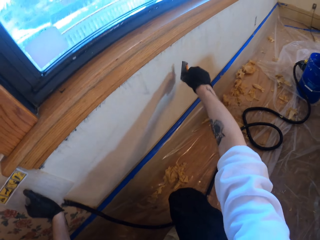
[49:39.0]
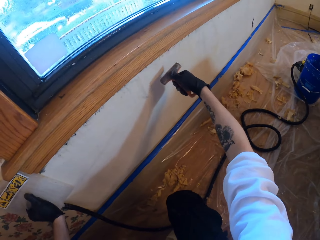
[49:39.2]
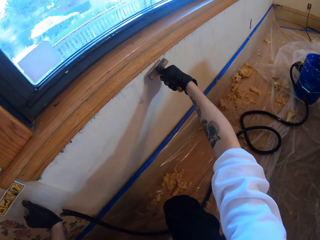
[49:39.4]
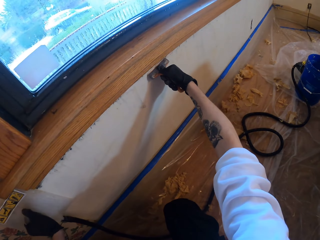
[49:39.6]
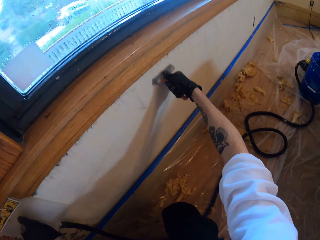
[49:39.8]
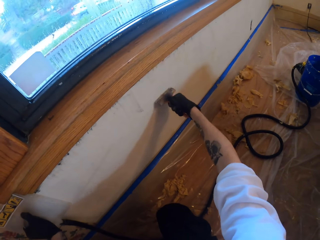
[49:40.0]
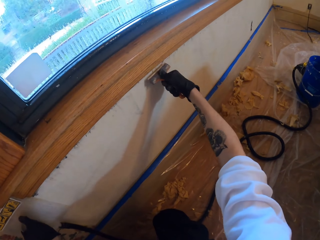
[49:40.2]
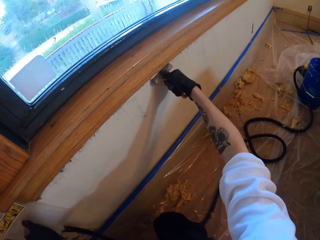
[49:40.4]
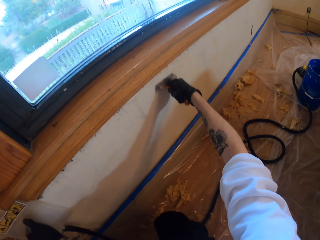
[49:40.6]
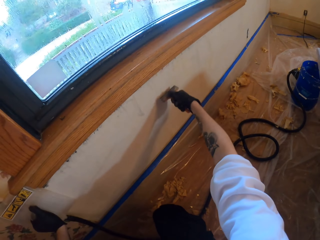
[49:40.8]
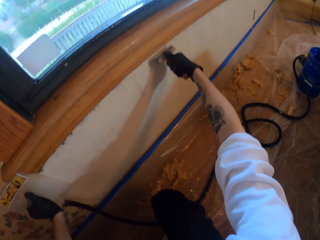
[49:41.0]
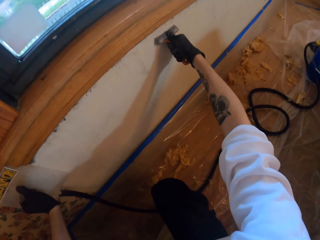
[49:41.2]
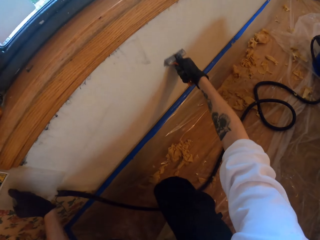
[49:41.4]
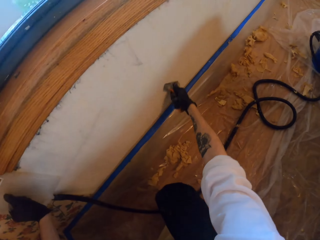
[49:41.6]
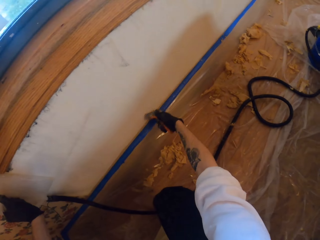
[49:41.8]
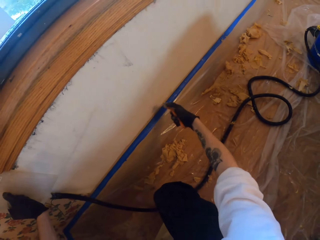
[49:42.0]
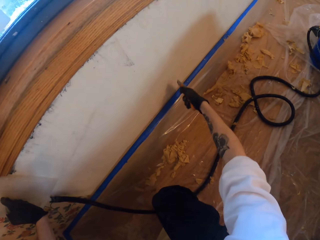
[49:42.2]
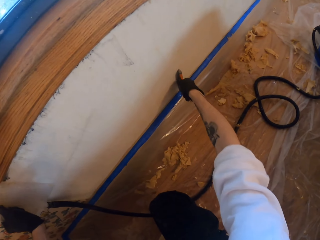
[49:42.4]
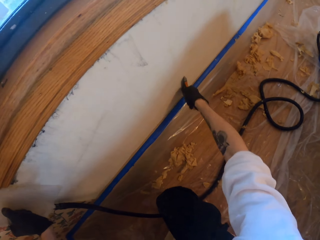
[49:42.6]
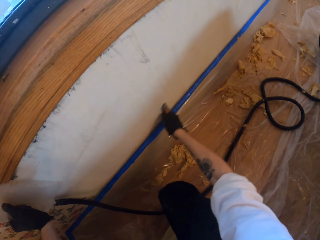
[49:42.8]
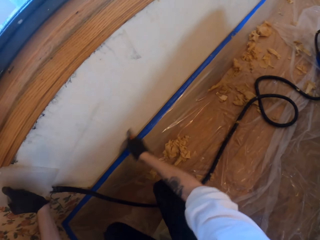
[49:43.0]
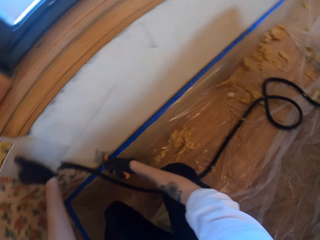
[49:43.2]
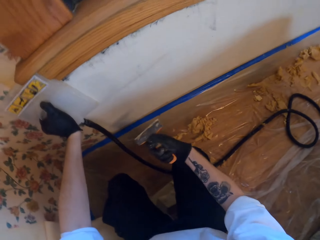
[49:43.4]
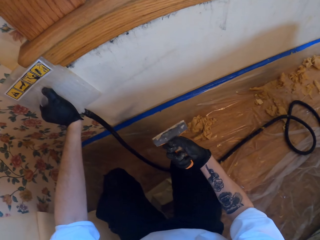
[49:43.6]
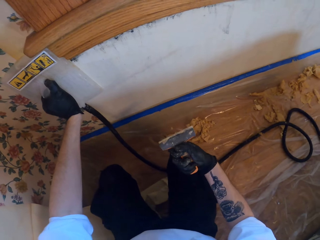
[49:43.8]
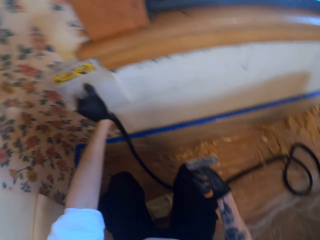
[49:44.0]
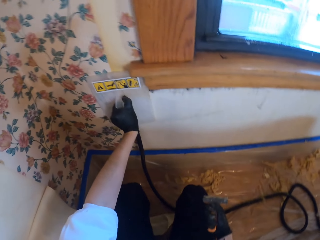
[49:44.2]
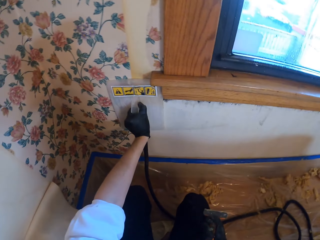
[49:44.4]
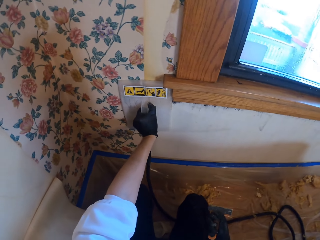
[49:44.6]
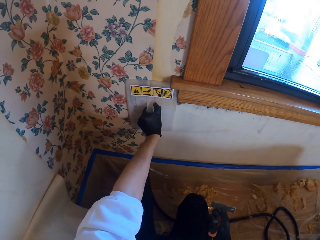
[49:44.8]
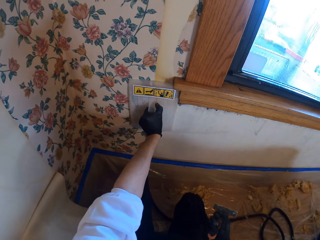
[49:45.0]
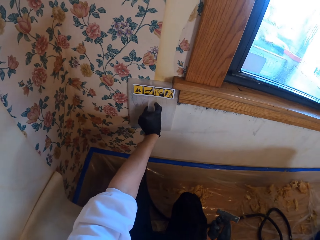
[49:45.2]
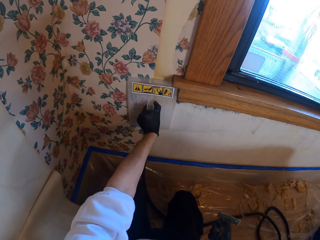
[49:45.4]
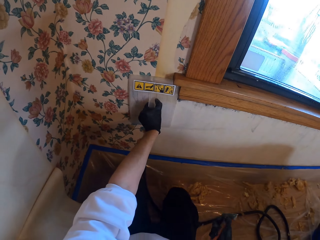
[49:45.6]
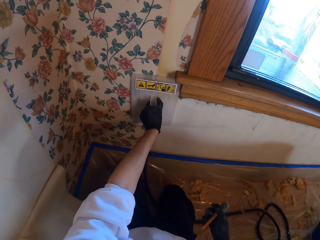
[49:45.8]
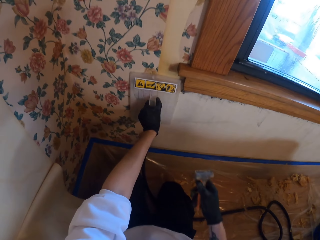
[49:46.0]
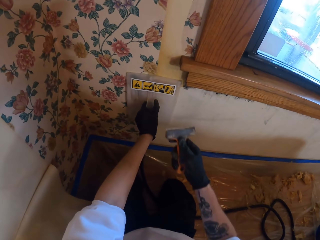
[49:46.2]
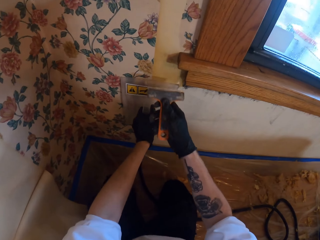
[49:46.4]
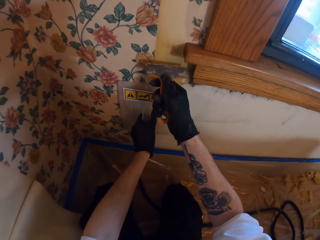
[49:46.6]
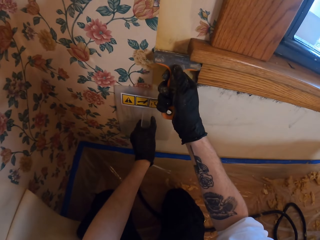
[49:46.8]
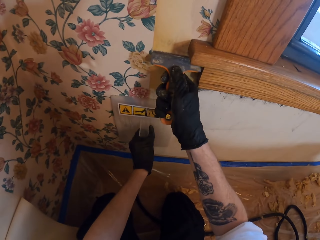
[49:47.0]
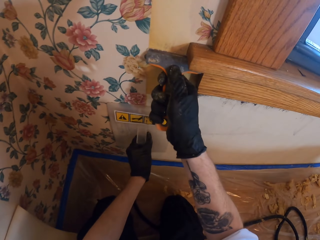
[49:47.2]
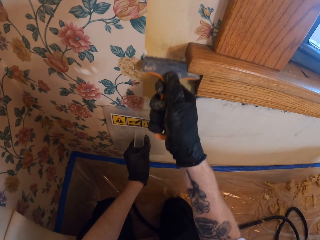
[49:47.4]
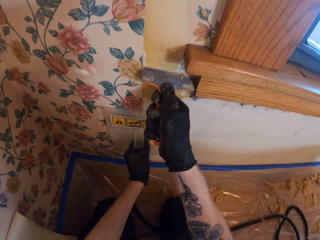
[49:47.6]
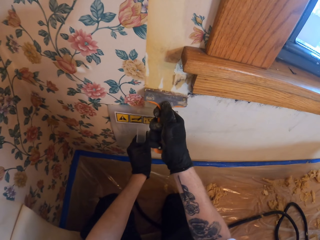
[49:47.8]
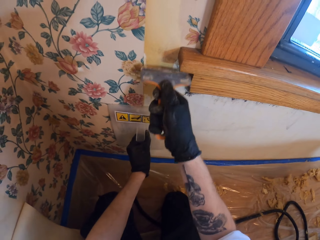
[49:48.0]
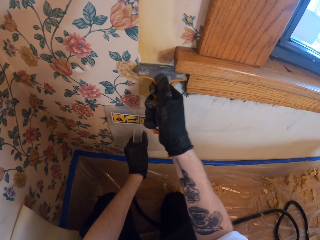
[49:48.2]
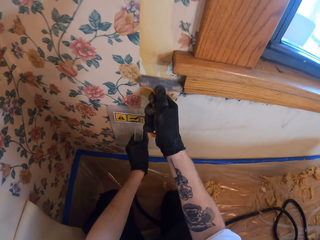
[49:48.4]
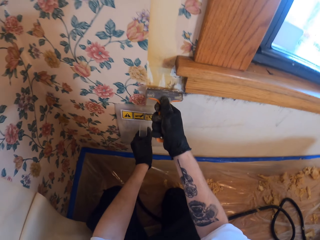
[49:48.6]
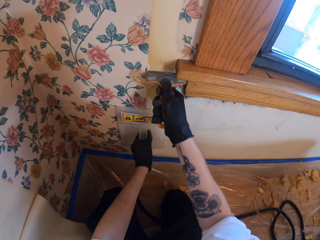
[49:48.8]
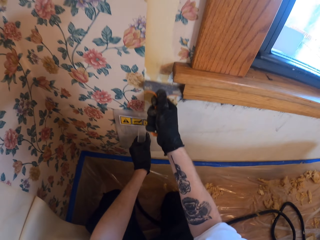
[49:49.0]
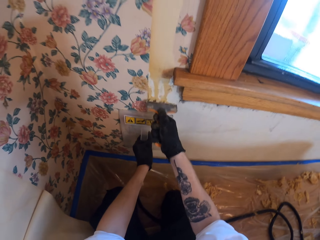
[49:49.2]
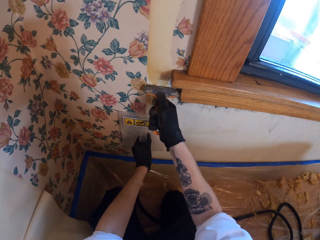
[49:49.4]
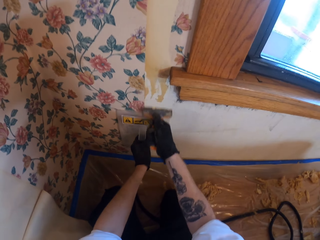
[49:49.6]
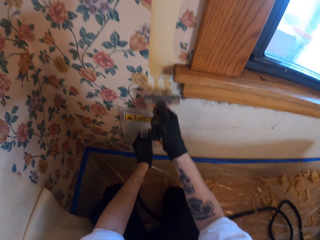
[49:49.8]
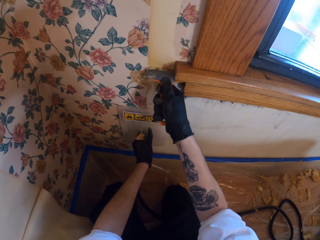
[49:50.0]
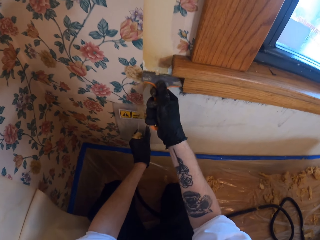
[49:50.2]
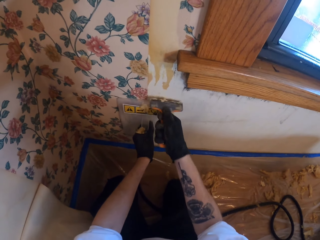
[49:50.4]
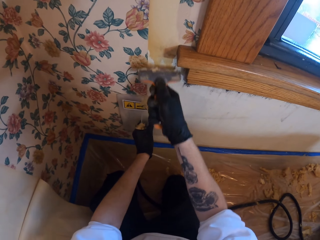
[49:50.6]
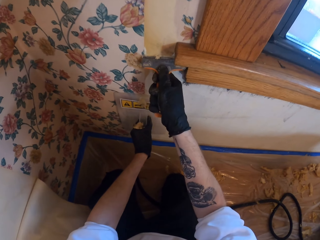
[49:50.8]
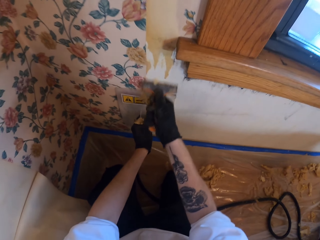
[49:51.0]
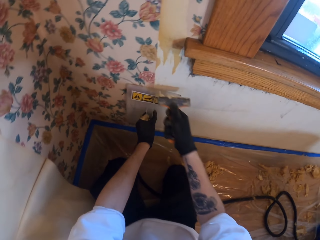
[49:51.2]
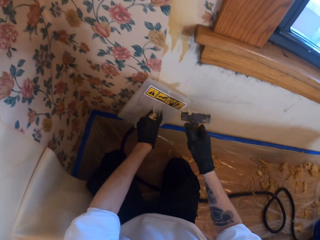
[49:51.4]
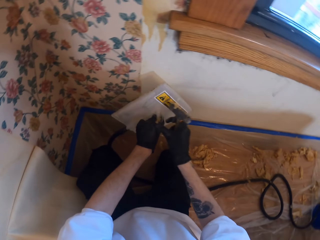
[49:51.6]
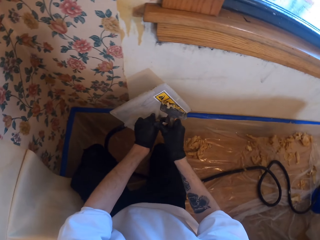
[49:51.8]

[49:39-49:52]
The camera wearer scratches the wall. They hold the steamer on the wall. They remove paint from the wall. They hold the steel tool.

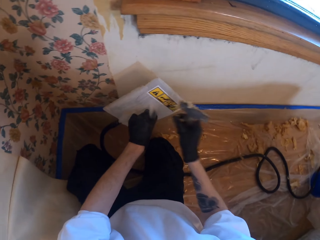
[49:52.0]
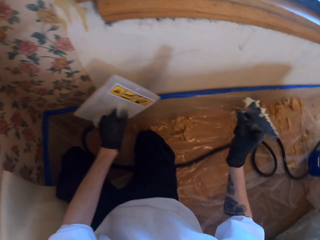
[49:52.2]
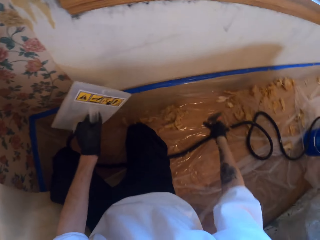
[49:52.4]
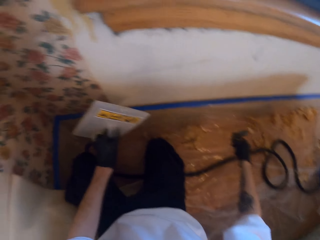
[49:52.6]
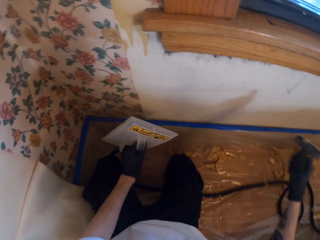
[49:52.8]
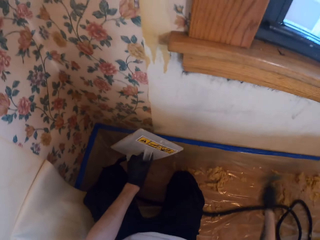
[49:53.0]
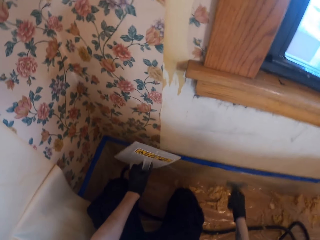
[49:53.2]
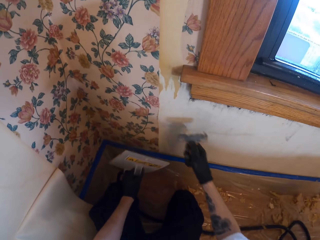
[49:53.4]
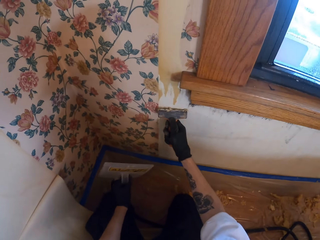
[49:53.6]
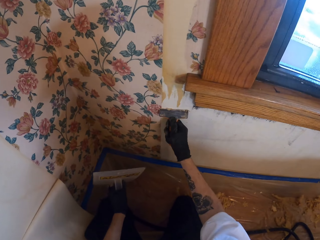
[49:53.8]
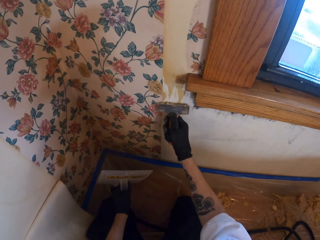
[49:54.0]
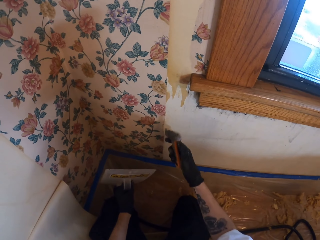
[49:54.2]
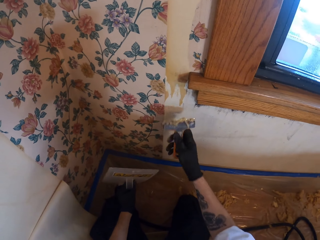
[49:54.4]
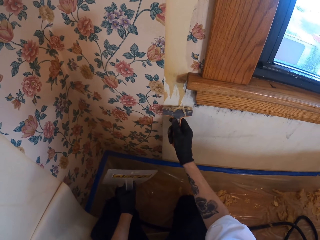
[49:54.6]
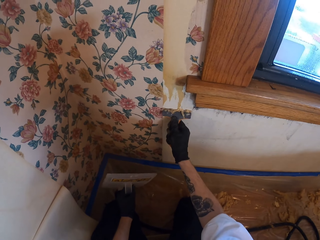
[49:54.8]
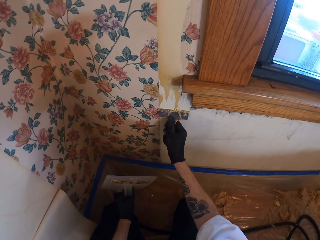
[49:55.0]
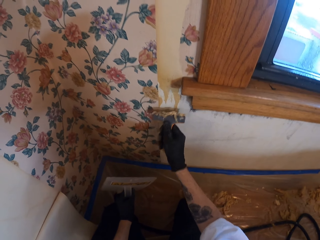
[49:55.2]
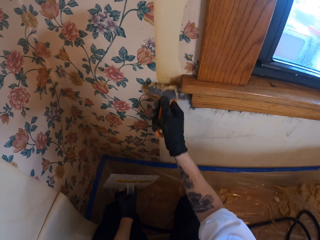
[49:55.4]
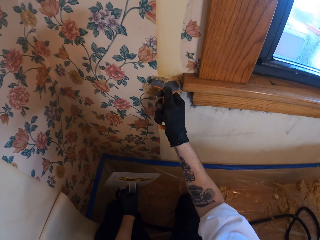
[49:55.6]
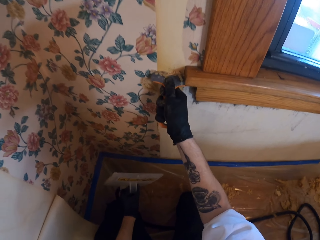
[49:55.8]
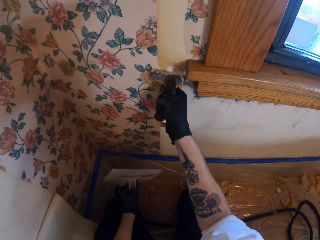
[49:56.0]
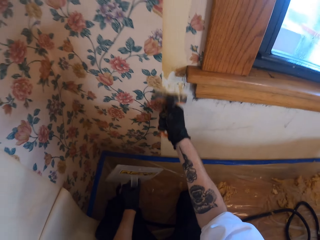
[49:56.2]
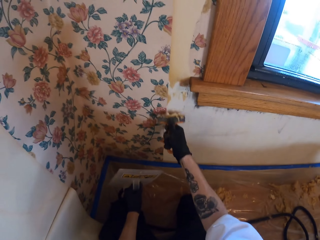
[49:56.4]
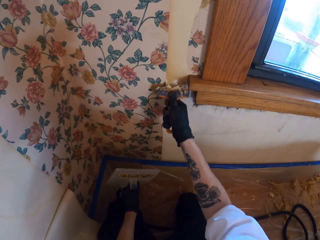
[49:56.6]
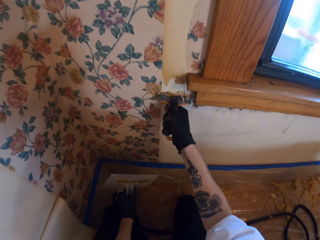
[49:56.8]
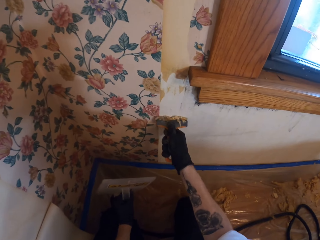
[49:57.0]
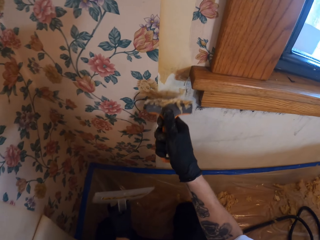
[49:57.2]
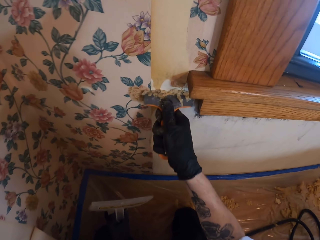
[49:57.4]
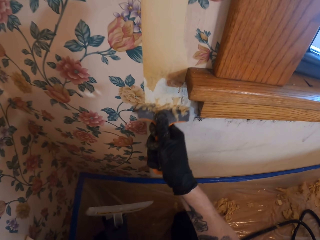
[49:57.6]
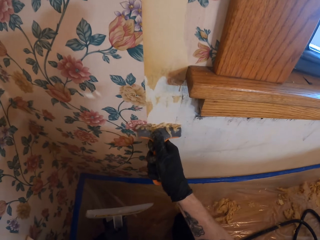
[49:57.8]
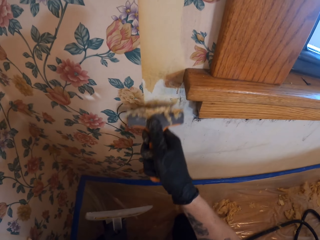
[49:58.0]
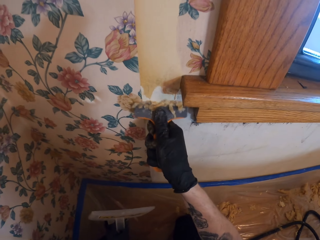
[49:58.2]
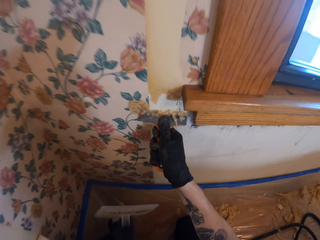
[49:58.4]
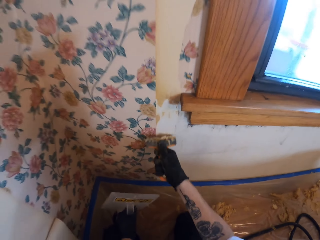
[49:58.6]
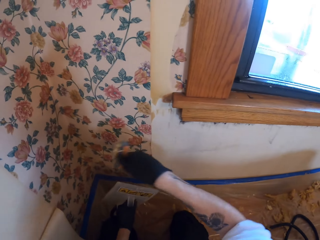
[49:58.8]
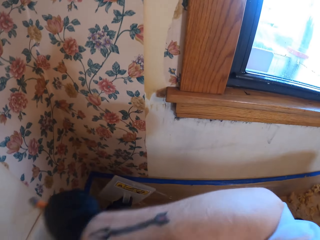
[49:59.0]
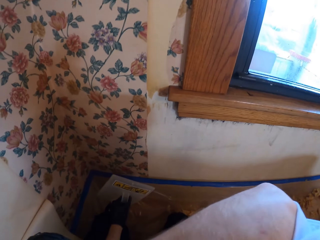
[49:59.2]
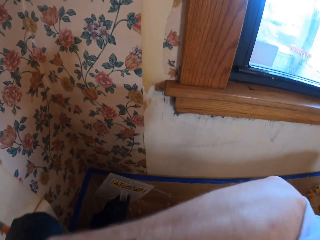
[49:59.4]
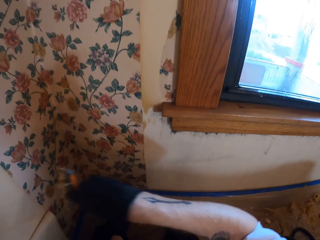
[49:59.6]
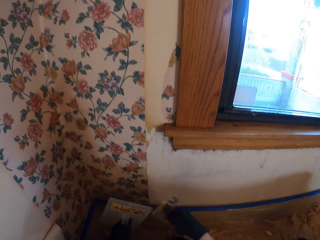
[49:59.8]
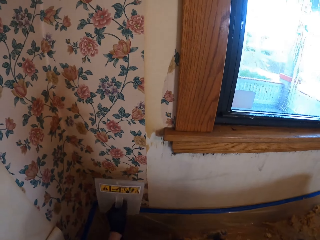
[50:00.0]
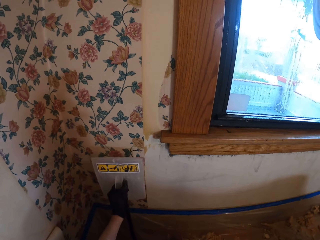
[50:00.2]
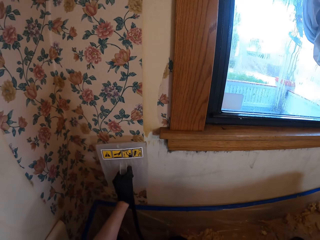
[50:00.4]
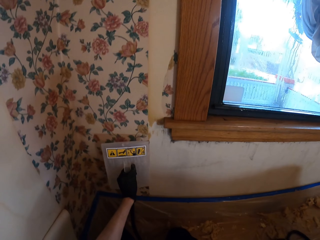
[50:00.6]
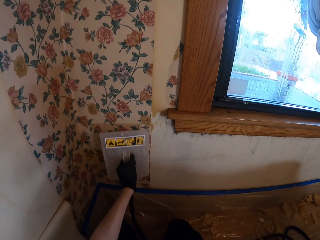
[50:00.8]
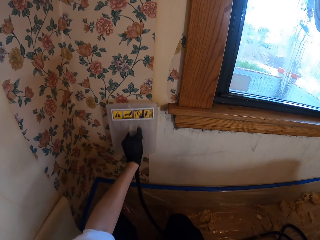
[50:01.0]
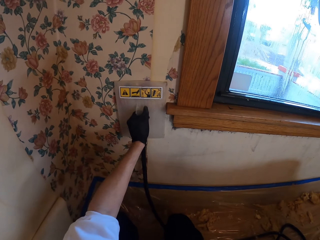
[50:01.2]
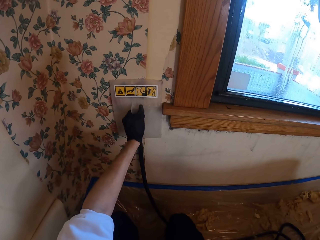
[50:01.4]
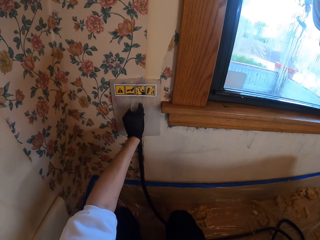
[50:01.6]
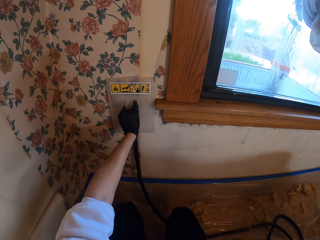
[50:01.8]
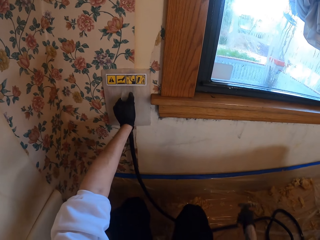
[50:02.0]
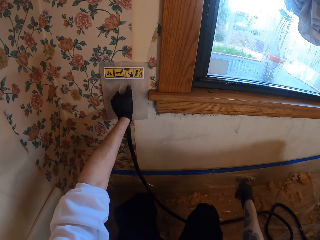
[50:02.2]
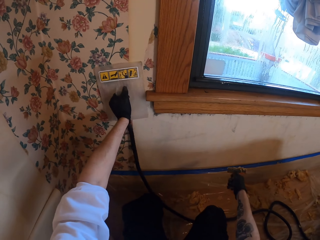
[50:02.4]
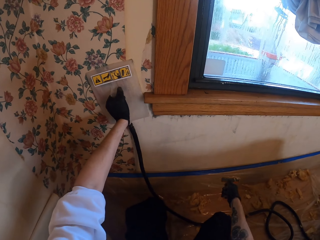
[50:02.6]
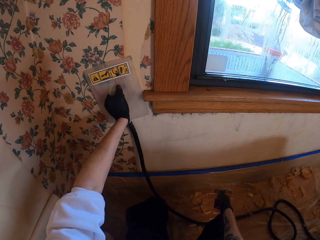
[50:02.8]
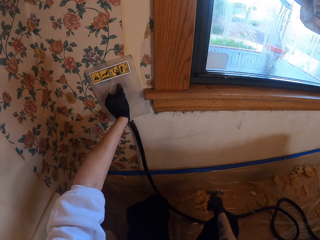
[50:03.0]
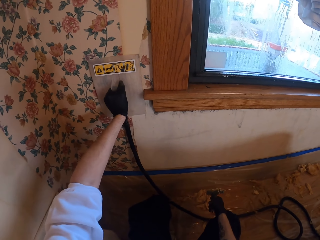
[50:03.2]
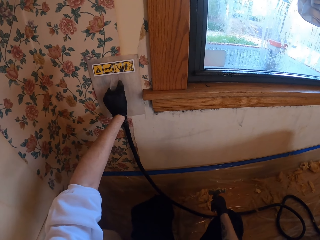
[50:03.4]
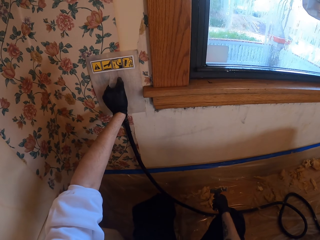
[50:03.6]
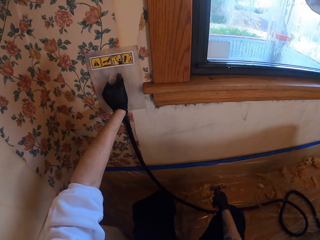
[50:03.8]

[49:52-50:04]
The camera wearer picks paint from the left hand and drops the paint on the floor. They remove paint from the wall. They itch their face. They stick the steamer on the wall.
